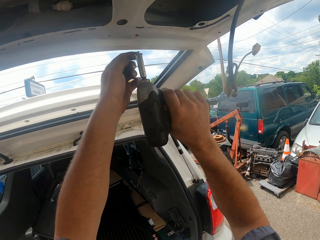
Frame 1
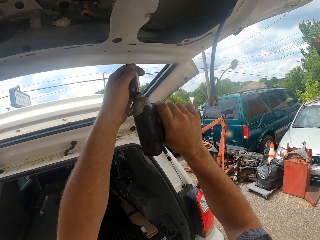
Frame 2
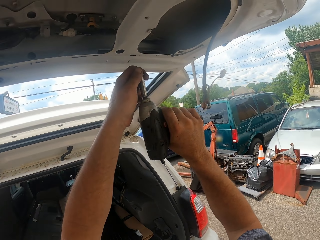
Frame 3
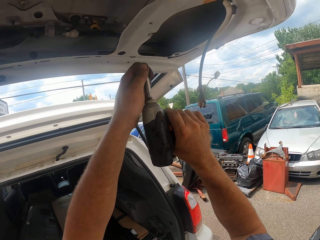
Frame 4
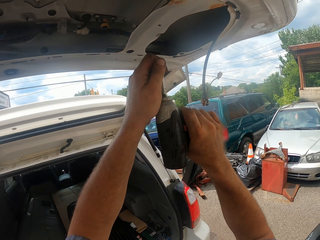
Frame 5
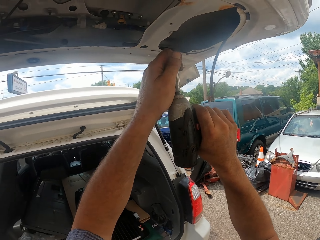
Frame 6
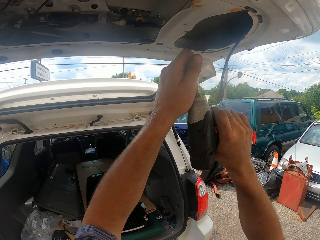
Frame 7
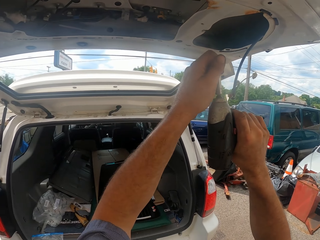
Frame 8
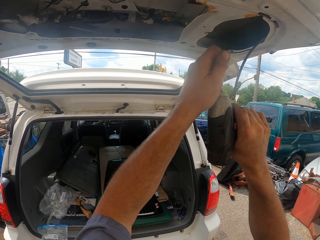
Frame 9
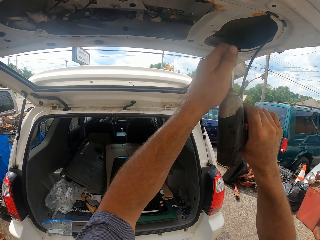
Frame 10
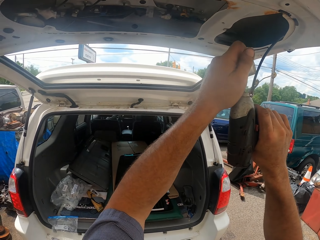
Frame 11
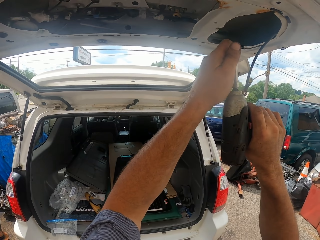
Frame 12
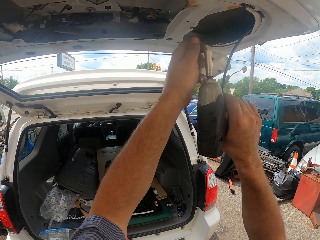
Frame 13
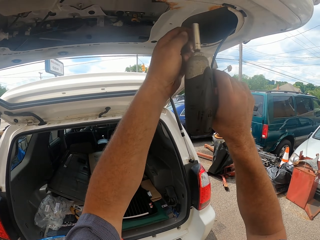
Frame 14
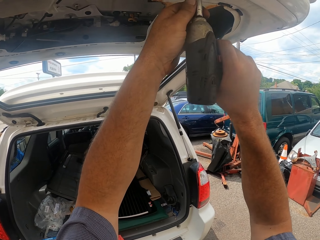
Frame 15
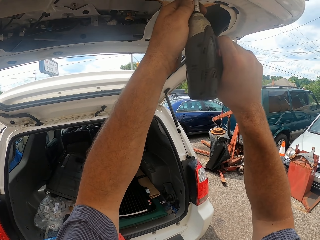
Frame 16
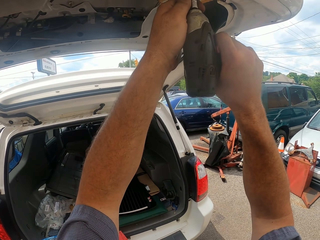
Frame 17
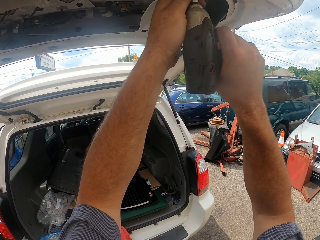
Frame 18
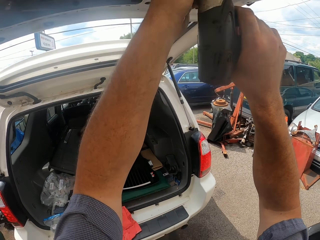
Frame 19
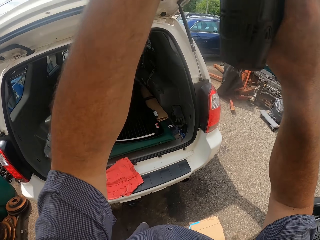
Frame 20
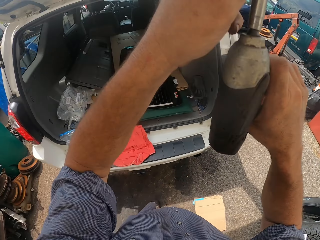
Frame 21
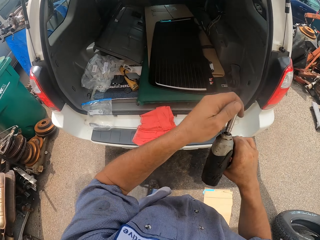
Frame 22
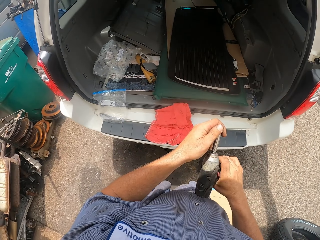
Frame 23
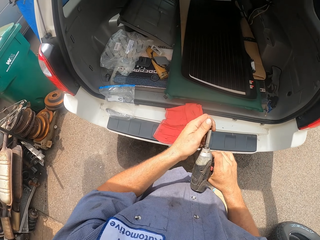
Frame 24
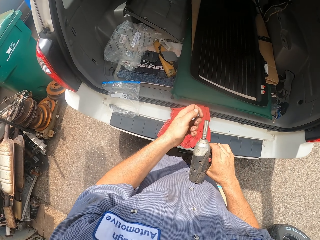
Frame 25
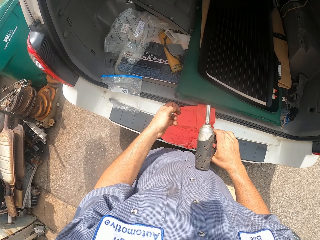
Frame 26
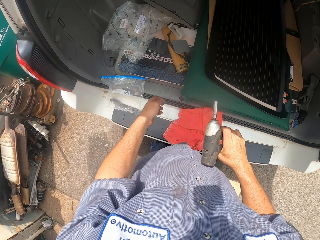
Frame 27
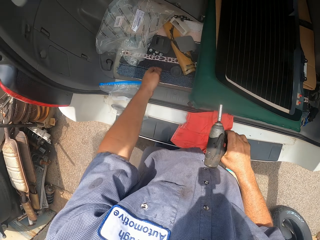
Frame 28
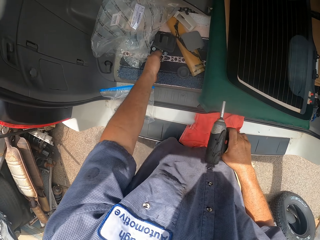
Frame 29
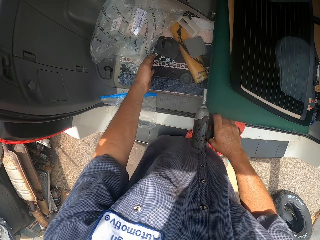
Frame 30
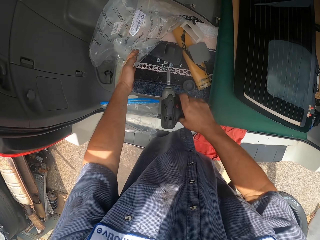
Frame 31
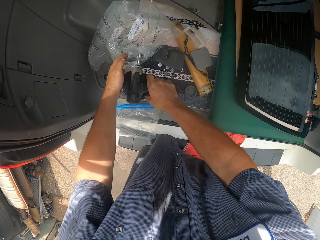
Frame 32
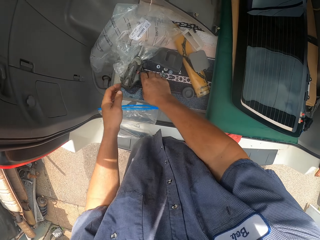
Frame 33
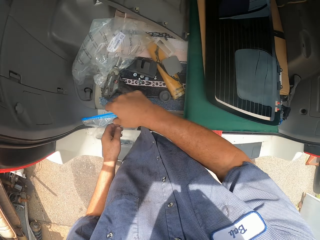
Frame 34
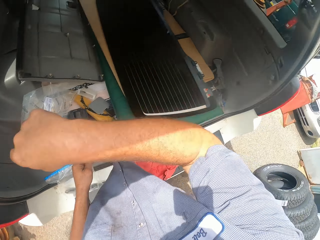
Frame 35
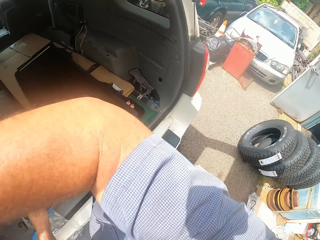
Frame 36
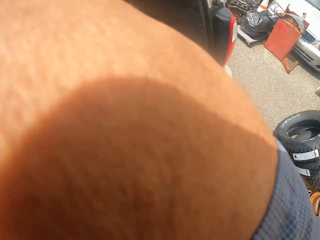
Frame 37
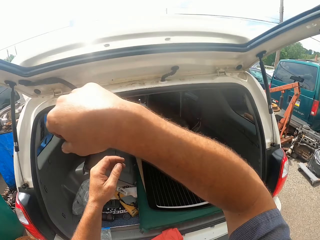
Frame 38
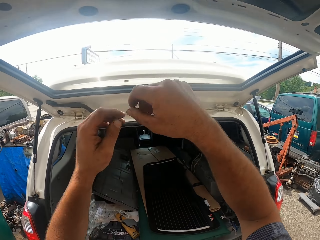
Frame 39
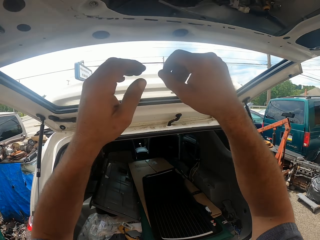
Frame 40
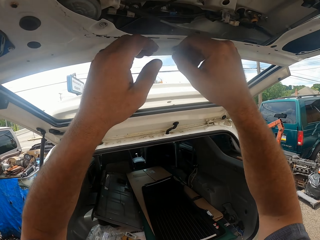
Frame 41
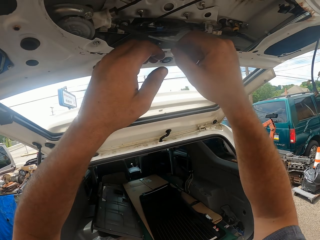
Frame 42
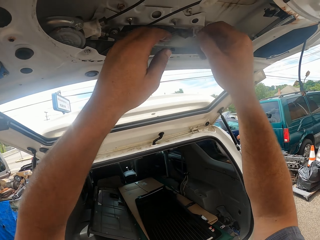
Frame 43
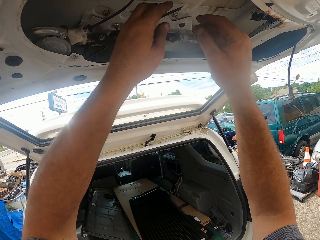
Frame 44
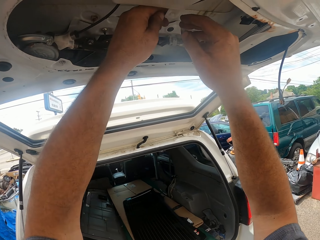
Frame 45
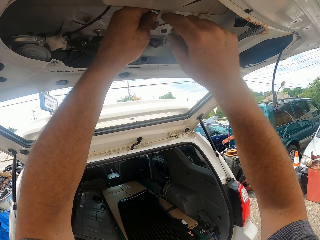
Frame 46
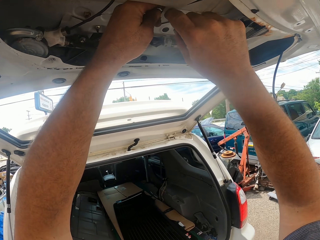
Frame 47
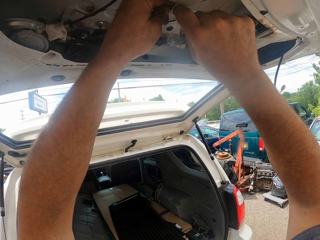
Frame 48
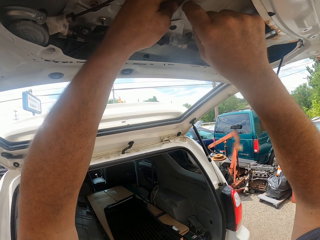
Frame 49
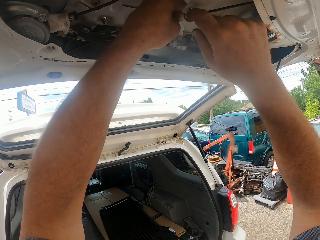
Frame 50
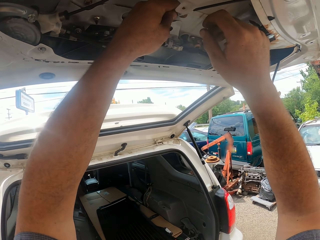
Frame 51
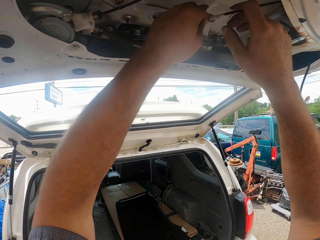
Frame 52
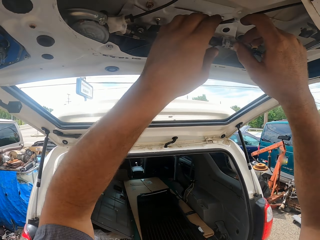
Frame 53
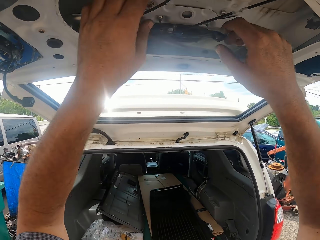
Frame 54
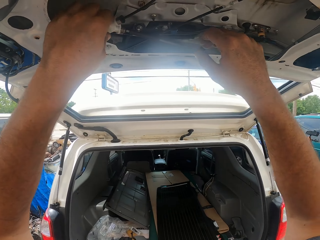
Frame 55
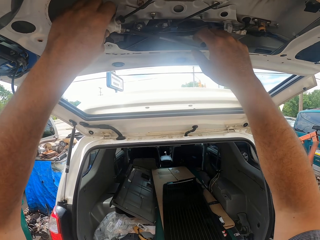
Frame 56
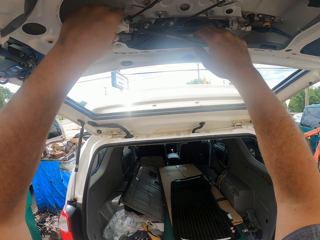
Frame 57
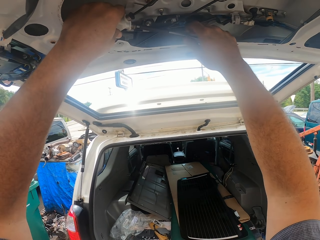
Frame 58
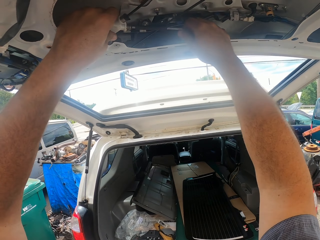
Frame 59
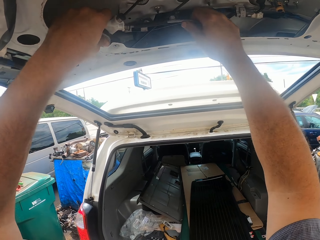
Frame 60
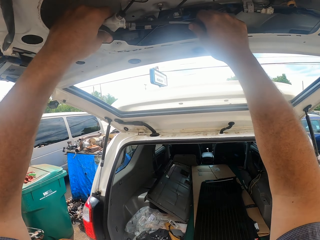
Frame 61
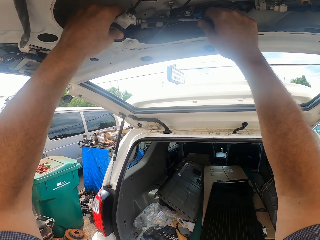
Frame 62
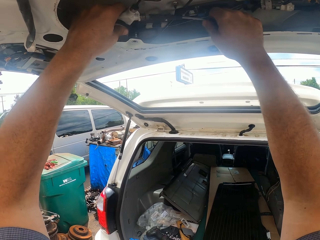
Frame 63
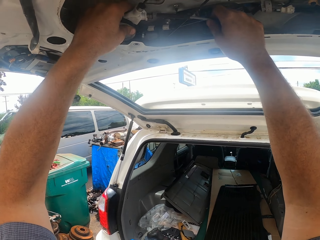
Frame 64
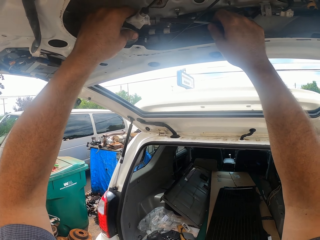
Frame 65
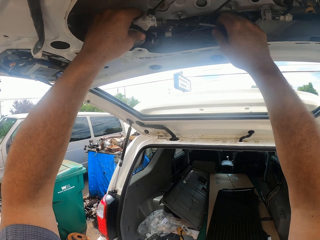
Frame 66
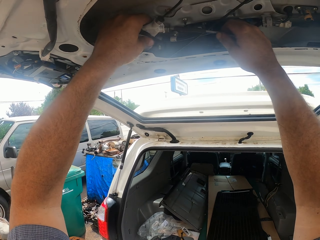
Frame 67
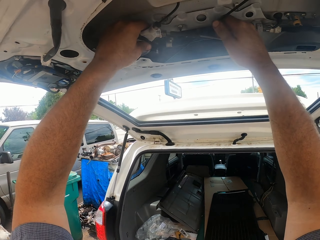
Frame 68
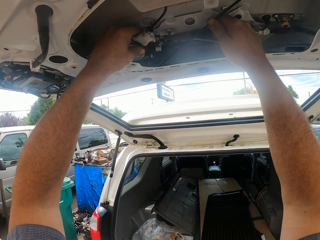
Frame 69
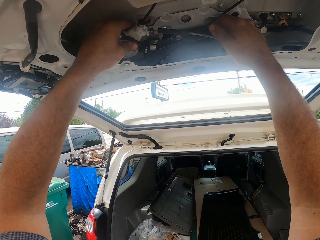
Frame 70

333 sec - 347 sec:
The camera wearer grabs the bolt. They remove the bolt. They grab the bolt and place the drill down. They lift the arm. They adjust the car trunk lid.

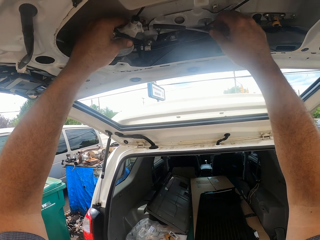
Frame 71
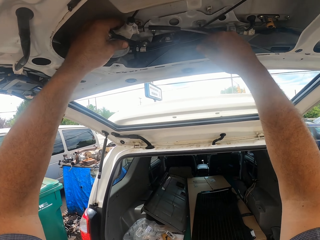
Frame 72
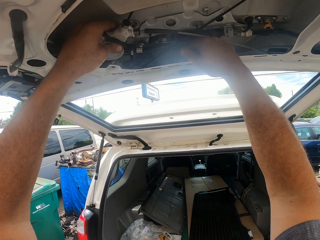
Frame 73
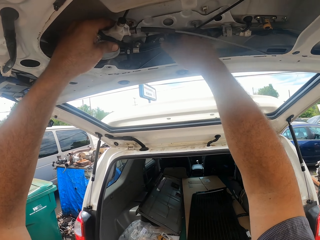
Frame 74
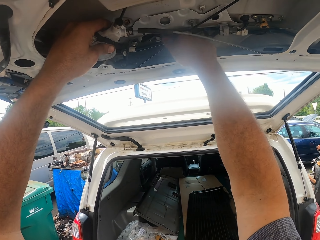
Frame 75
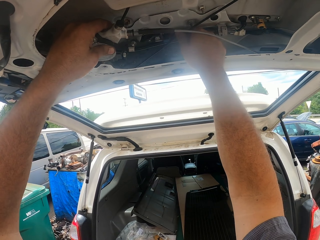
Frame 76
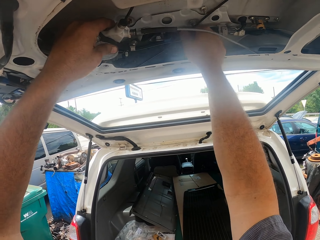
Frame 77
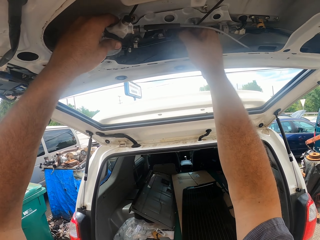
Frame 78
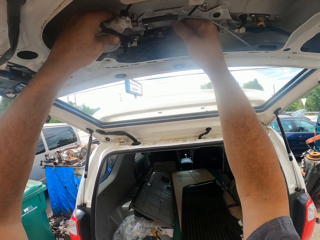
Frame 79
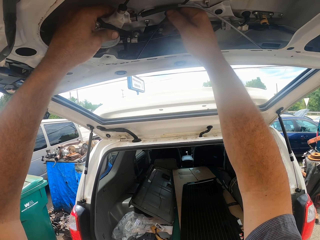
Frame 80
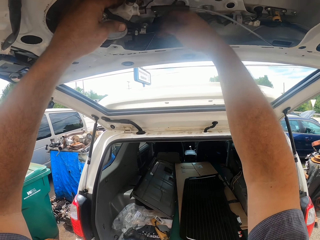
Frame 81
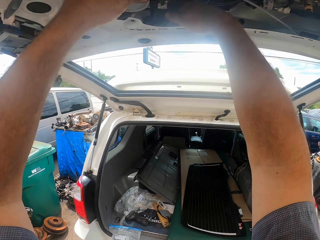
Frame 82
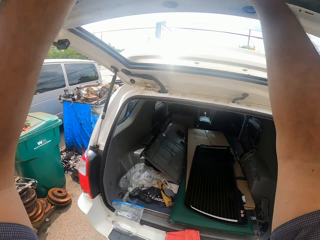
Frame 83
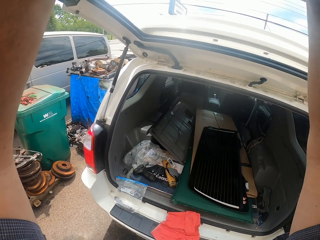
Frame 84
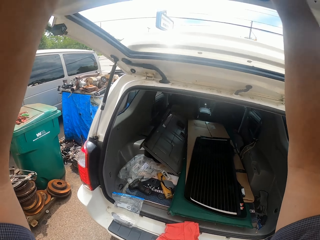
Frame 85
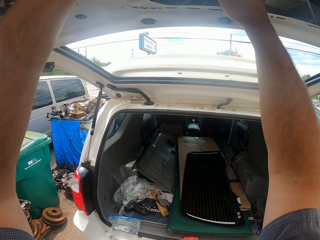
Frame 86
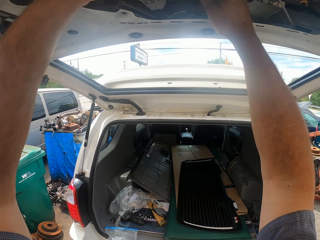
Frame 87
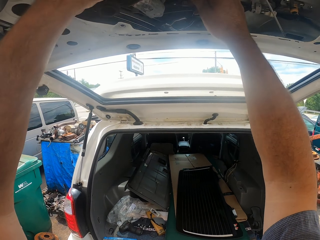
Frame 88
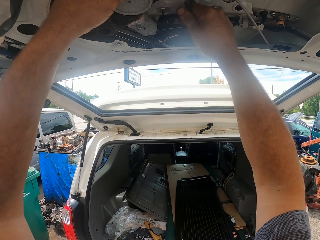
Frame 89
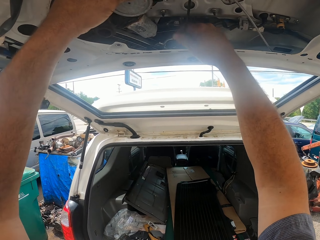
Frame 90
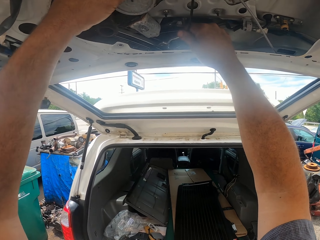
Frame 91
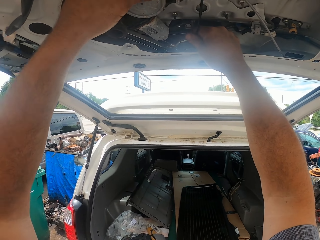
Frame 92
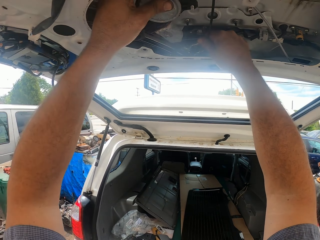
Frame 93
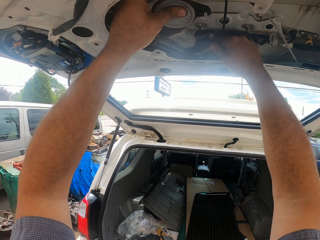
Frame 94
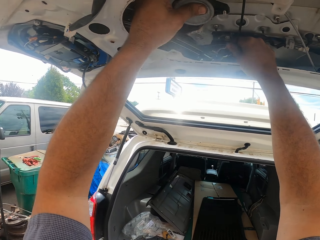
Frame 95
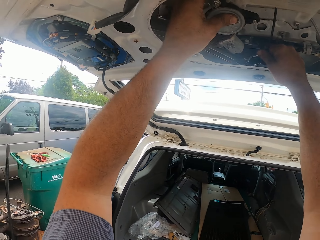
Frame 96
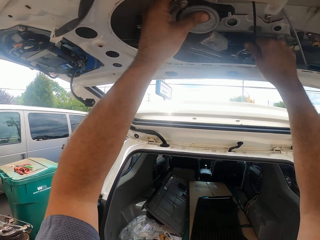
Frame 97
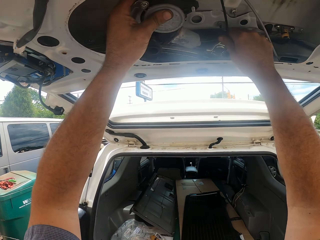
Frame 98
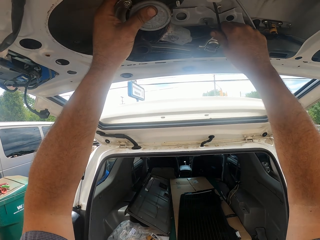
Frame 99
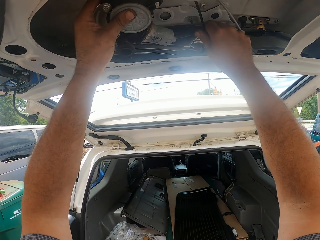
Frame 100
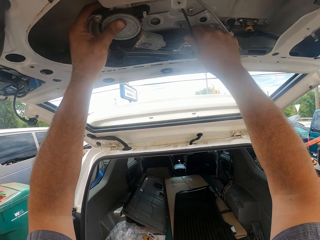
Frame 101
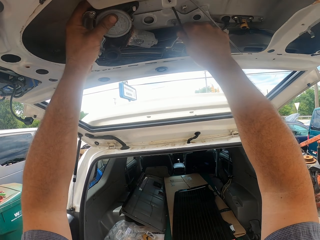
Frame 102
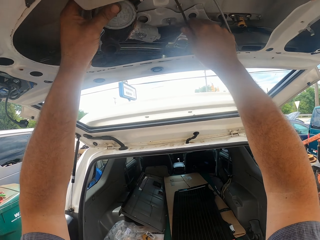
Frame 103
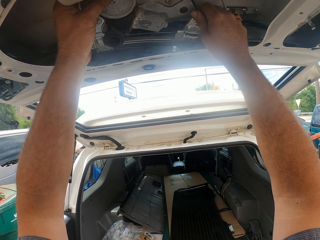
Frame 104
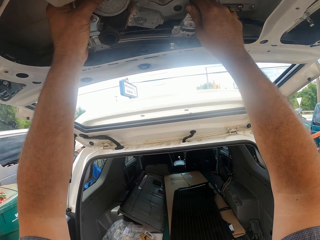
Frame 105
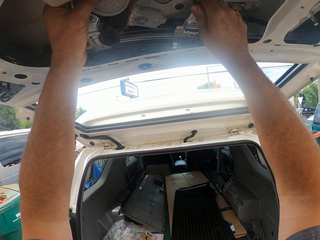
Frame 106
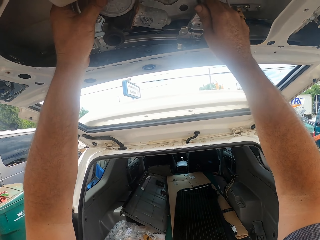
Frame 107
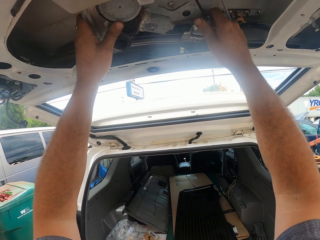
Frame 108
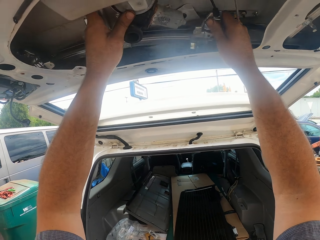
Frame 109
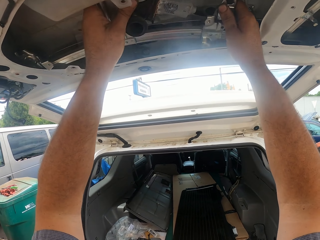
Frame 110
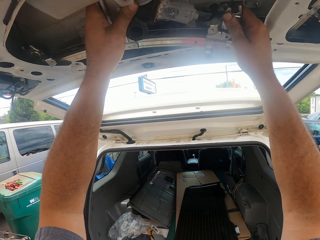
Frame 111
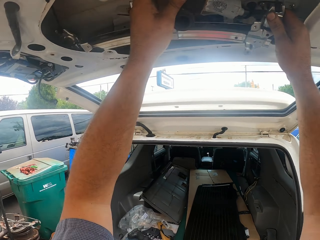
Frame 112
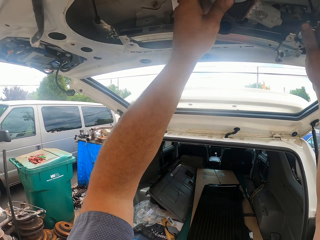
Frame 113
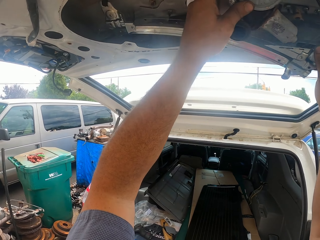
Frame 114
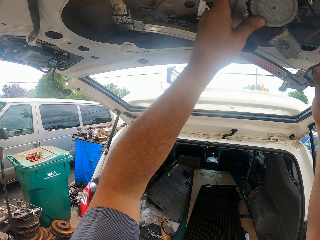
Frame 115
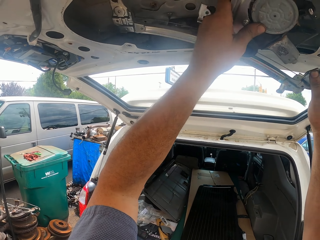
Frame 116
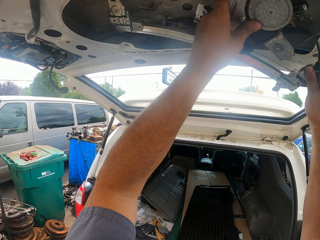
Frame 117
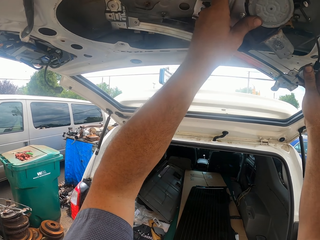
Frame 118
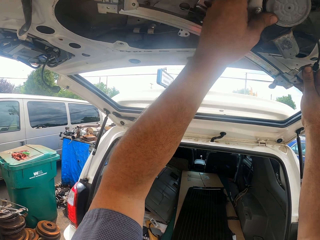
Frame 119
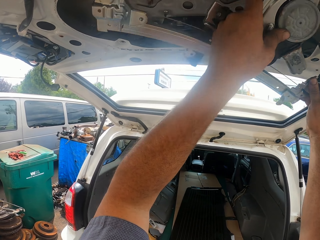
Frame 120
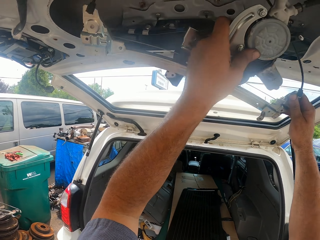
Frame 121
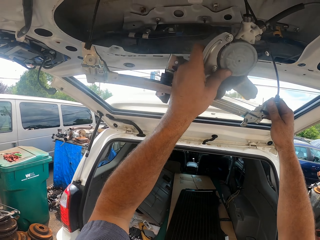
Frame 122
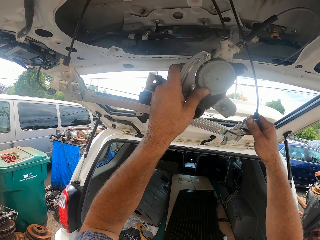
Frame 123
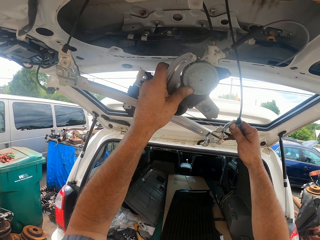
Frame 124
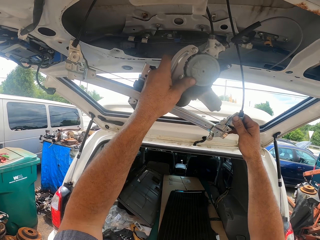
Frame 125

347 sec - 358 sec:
The camera wearer removes something.
